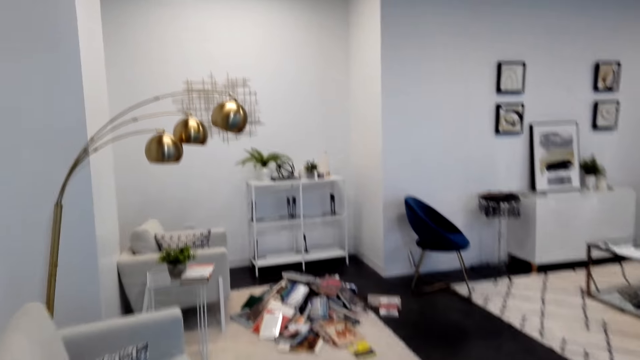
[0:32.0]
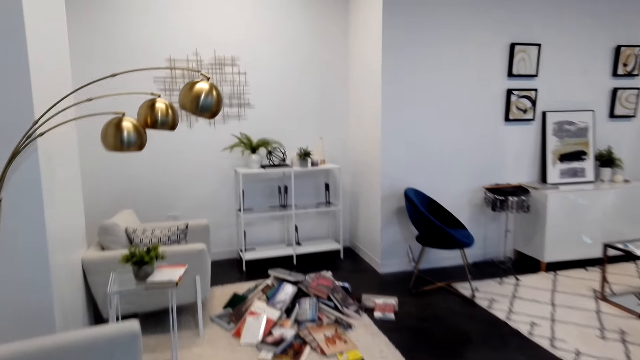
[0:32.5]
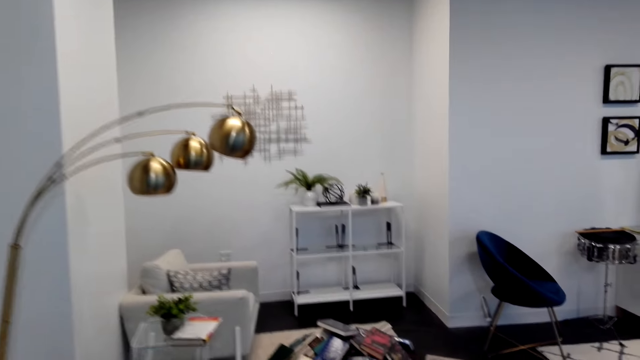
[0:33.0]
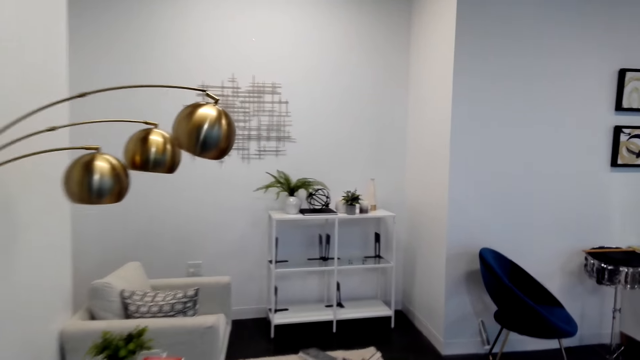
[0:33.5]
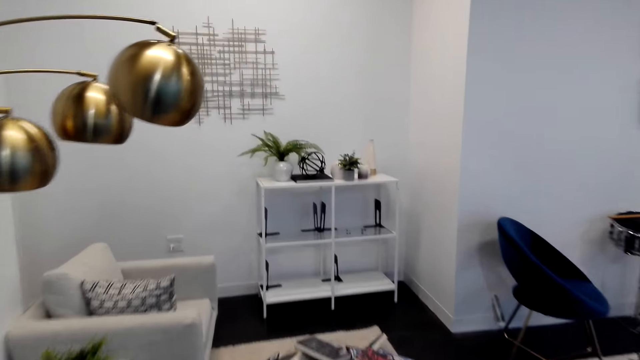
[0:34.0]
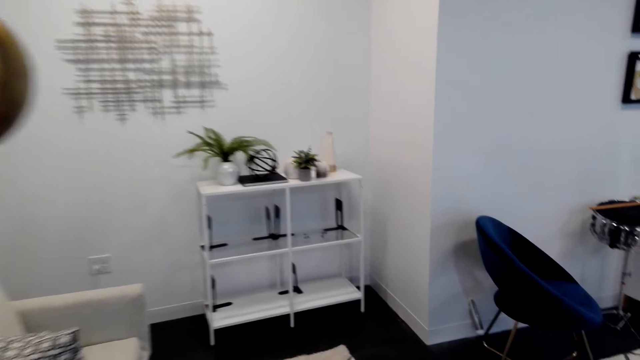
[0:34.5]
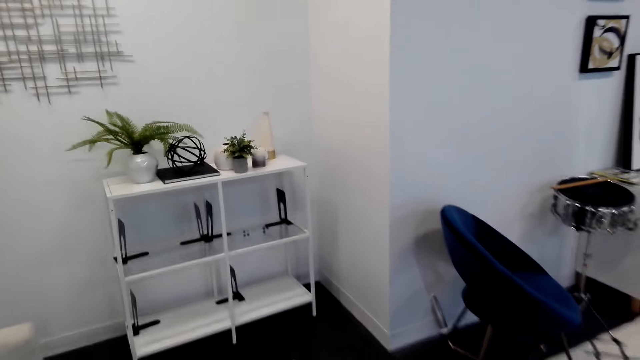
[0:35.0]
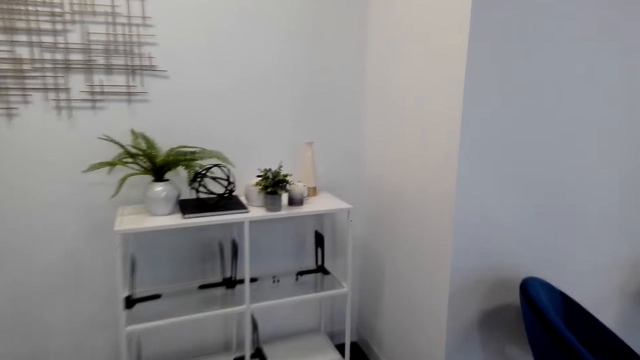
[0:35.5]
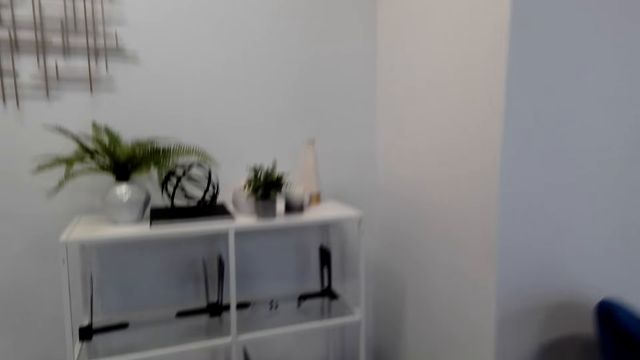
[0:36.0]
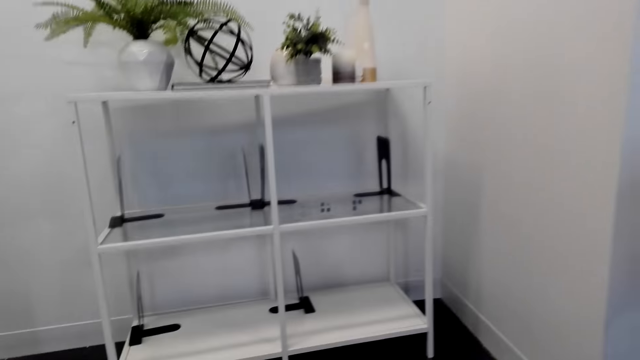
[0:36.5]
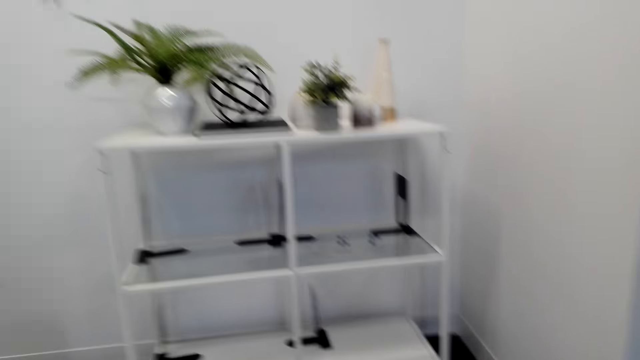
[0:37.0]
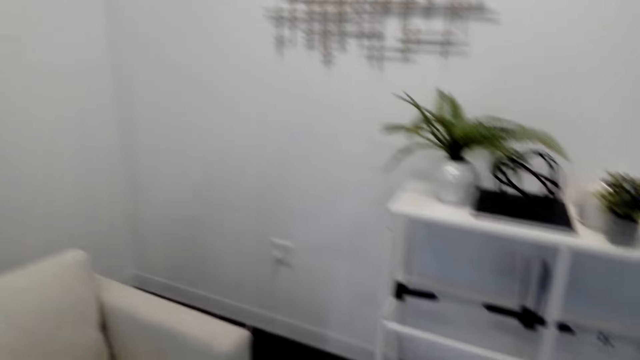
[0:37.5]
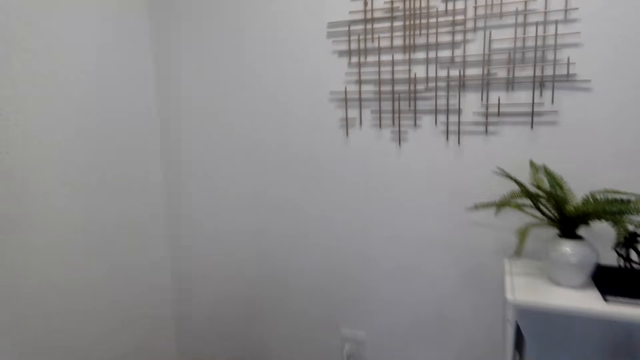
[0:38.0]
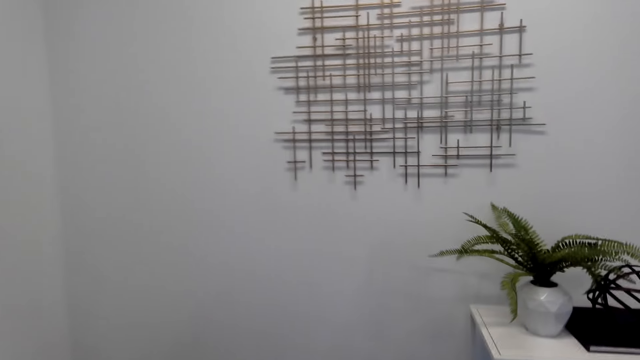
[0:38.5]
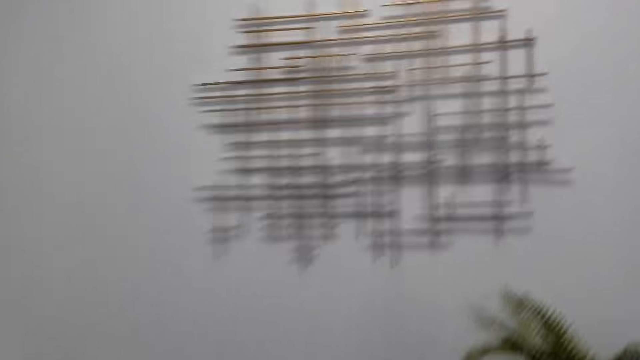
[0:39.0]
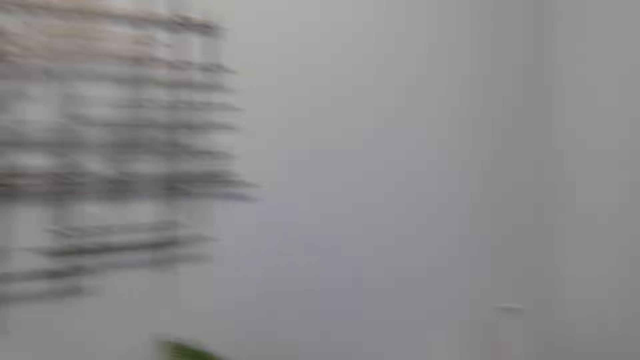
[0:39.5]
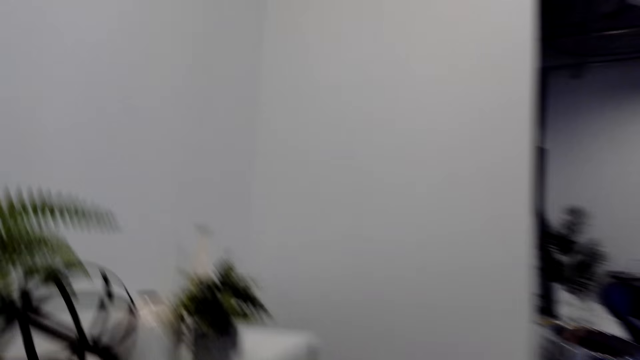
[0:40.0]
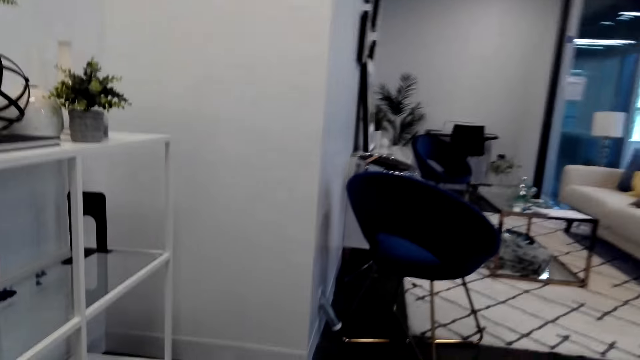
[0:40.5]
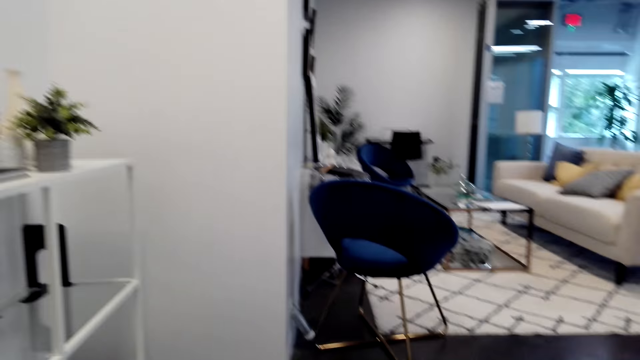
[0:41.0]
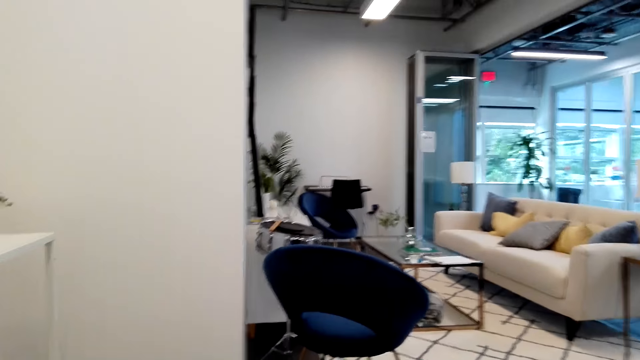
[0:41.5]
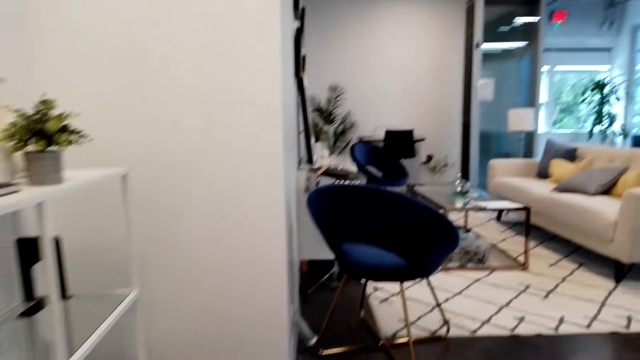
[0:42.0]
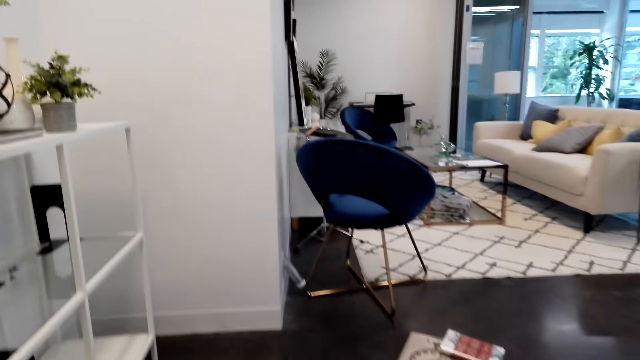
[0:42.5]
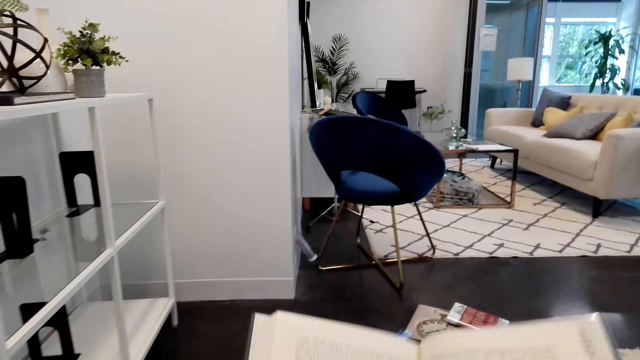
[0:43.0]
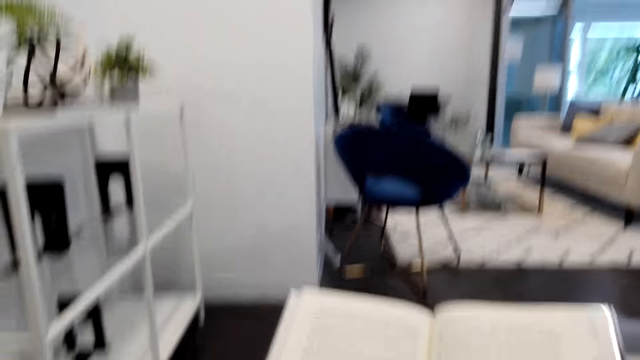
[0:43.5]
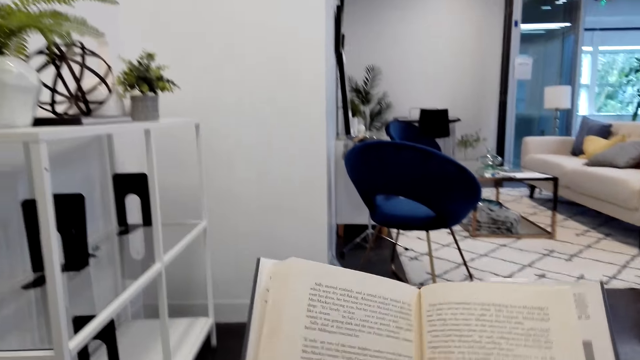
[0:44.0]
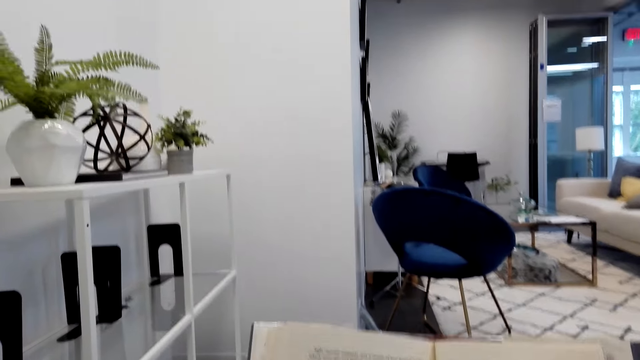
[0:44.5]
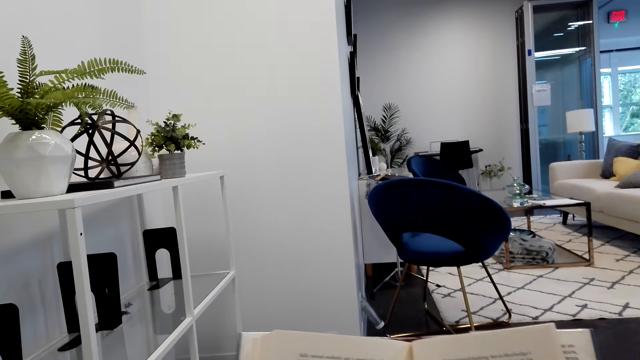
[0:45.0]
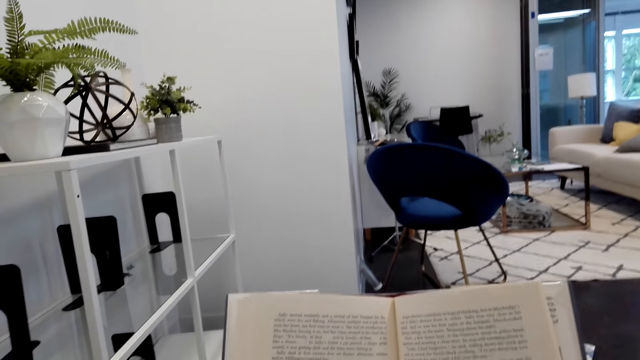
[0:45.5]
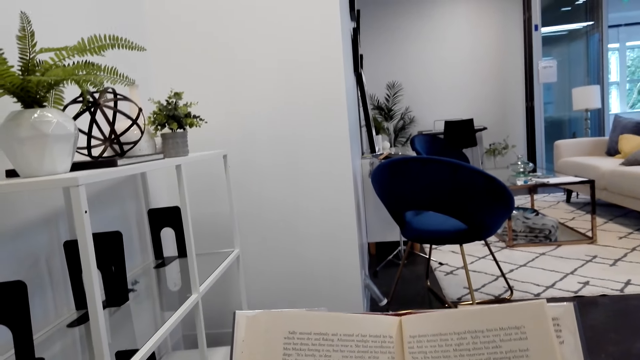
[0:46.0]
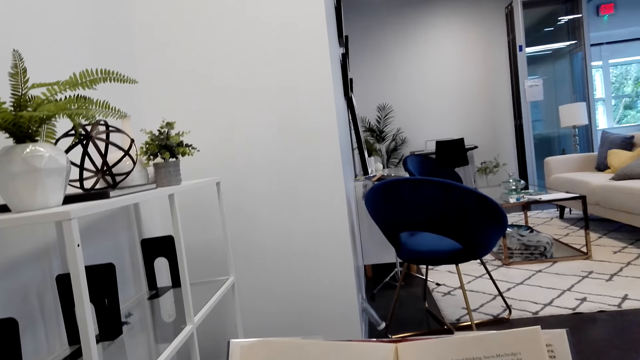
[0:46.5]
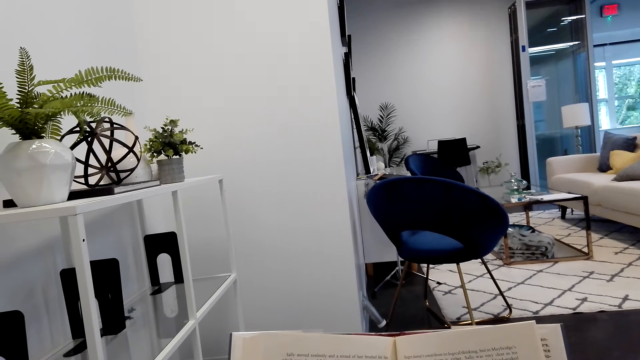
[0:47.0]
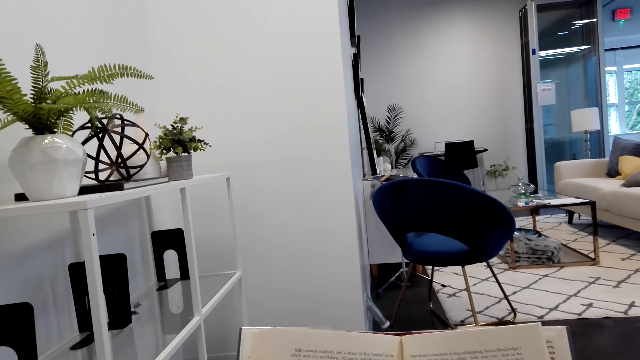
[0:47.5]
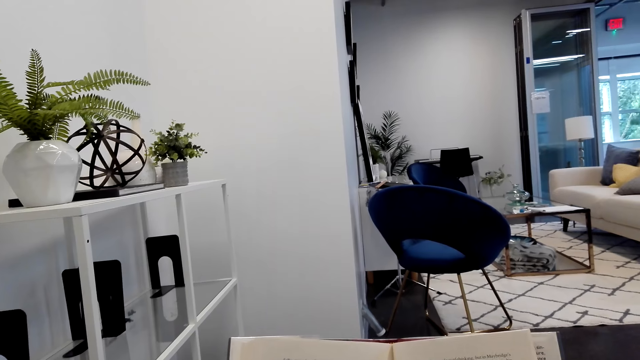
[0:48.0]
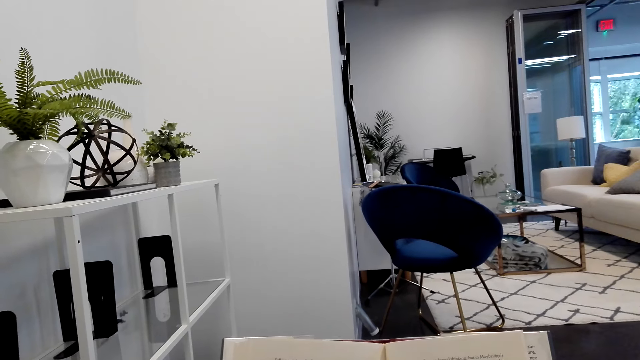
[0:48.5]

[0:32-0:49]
The camera wearer walks around the room to the books. They sit on the couch. They read a book.

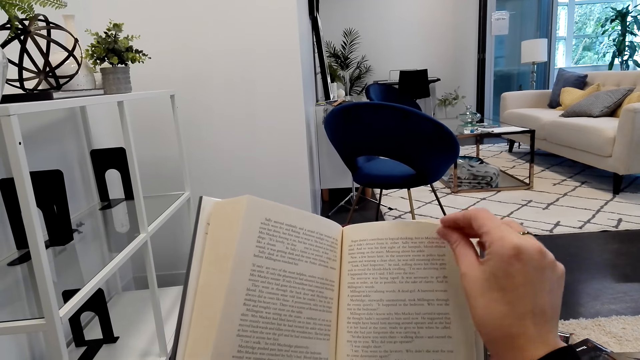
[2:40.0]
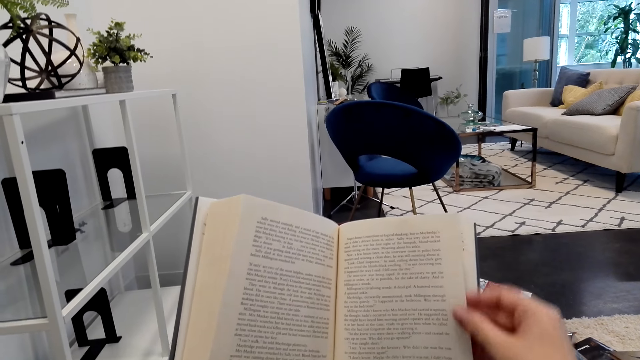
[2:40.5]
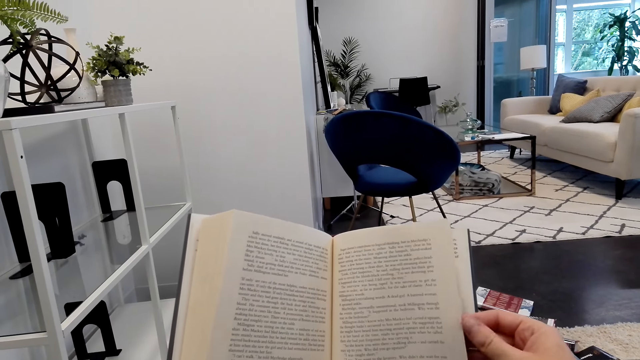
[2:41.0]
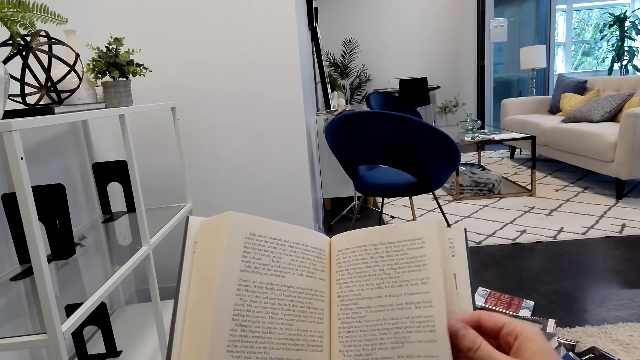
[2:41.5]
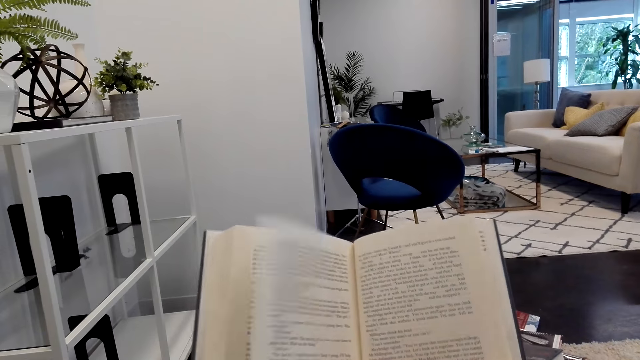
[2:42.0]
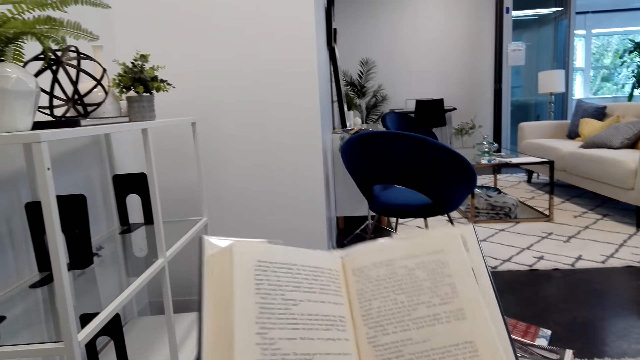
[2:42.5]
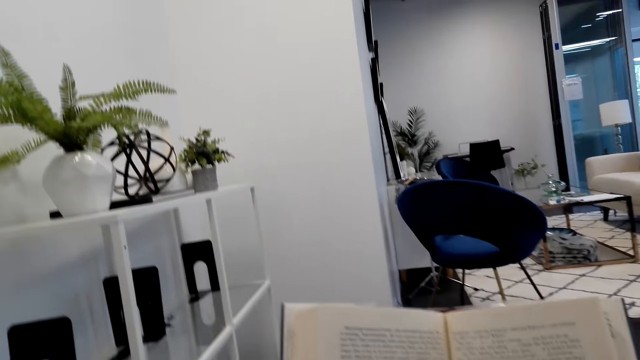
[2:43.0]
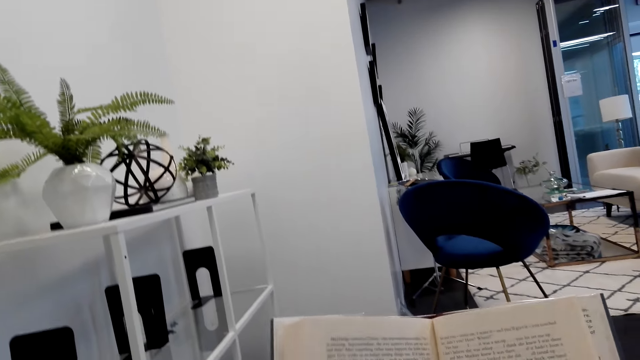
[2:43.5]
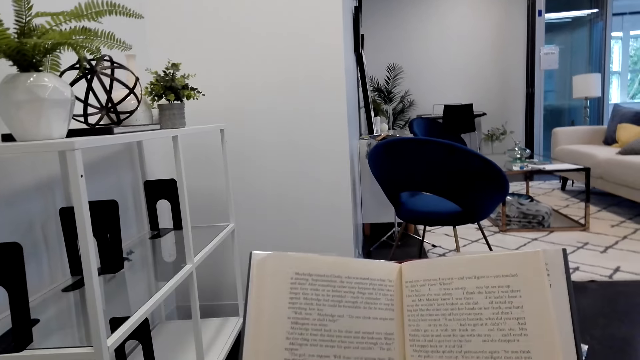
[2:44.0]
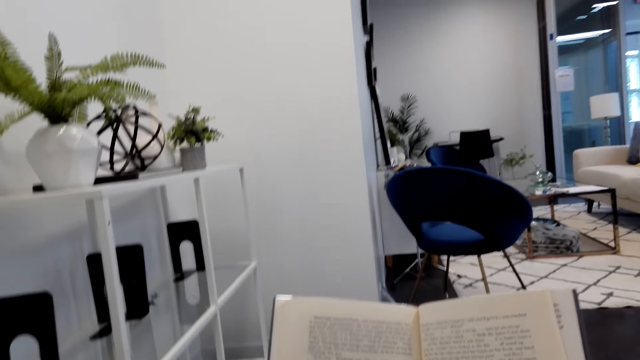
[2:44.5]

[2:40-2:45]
The camera wearer turns the page of a book. They read the book.
